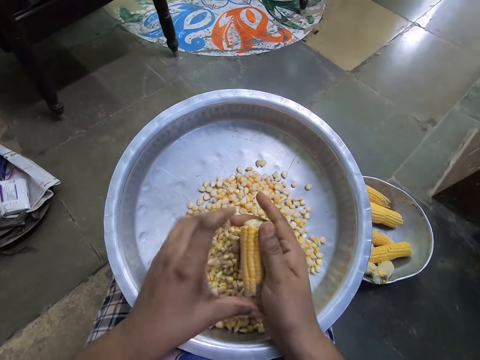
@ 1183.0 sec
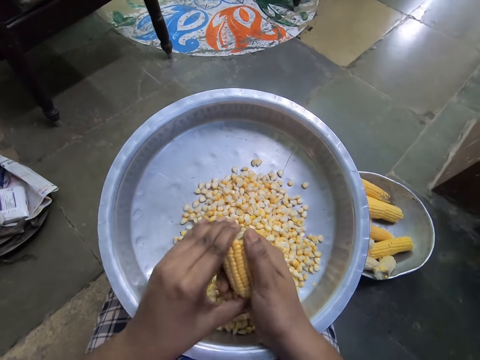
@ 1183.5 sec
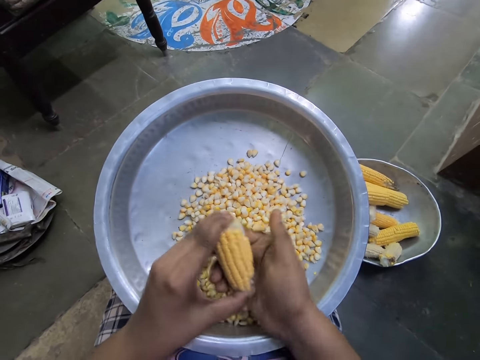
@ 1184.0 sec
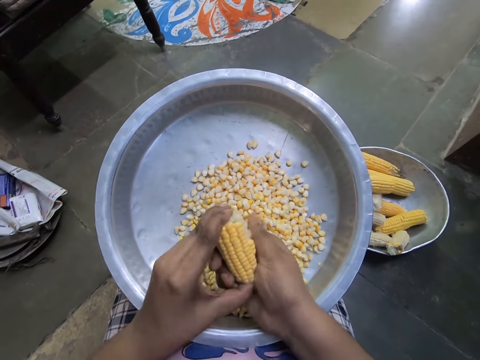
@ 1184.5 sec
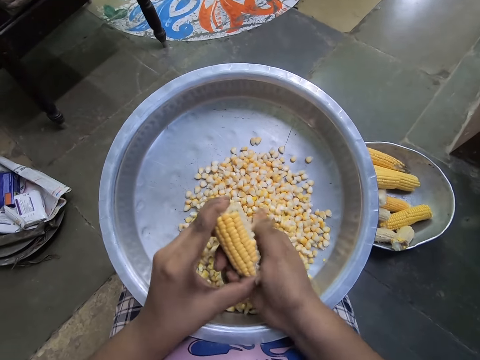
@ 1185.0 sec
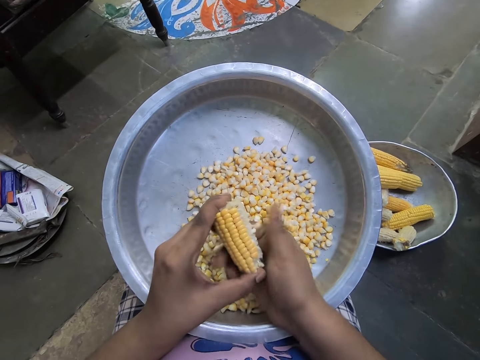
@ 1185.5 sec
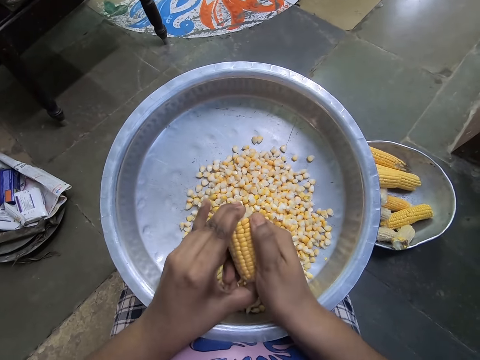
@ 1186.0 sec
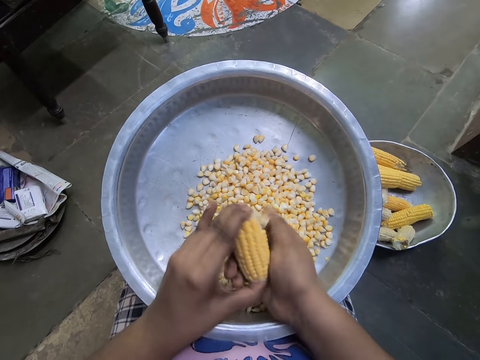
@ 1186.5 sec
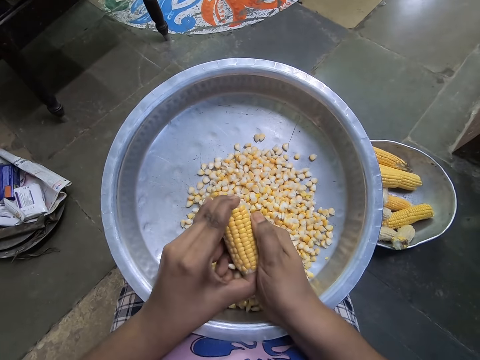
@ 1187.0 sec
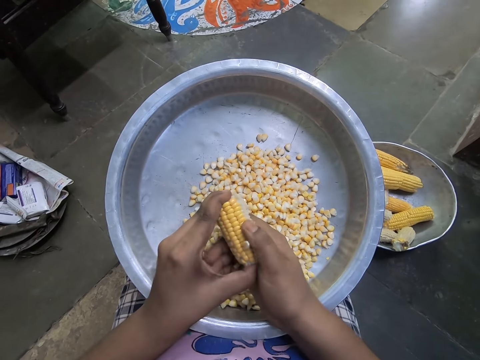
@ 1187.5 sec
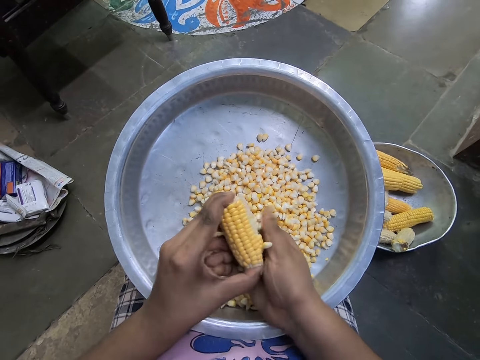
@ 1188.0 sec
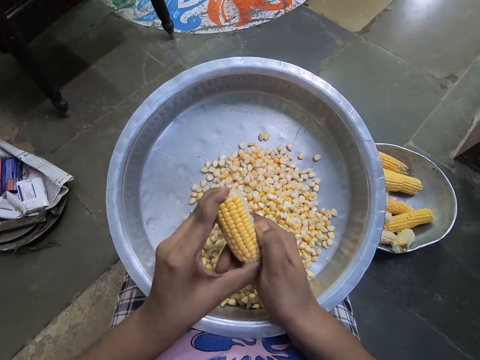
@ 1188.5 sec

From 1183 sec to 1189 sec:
The camera wearer adjusts a corn cob. They remove corns from the cob.

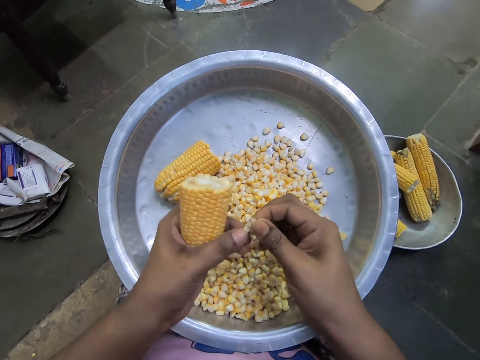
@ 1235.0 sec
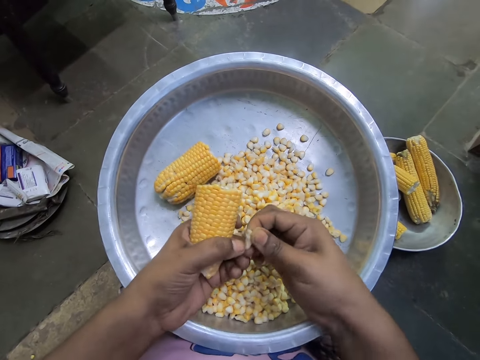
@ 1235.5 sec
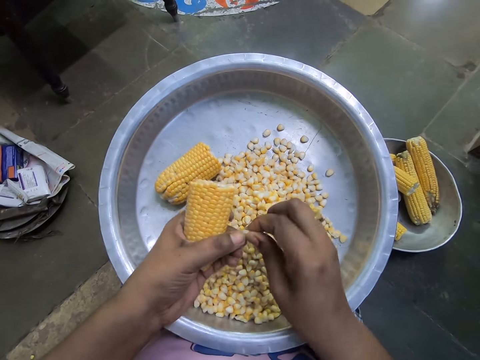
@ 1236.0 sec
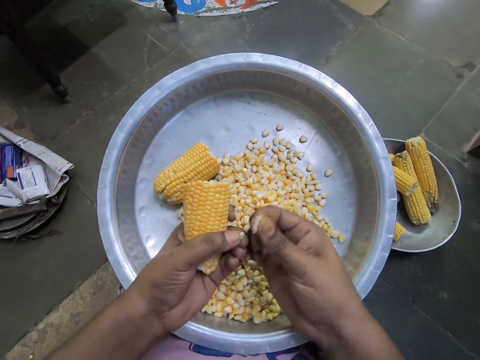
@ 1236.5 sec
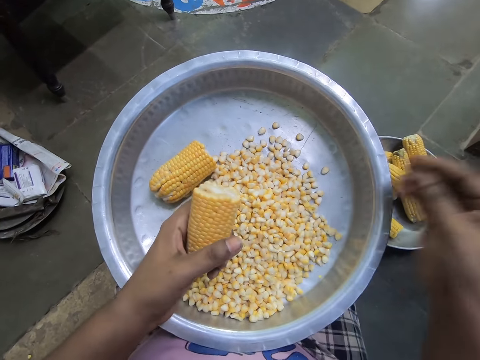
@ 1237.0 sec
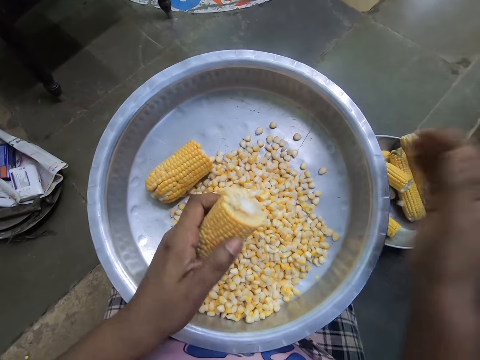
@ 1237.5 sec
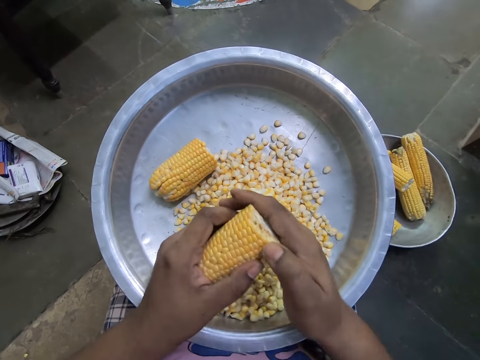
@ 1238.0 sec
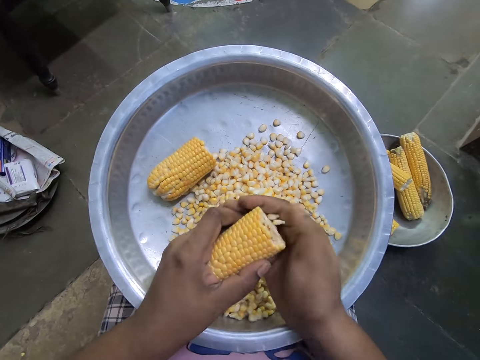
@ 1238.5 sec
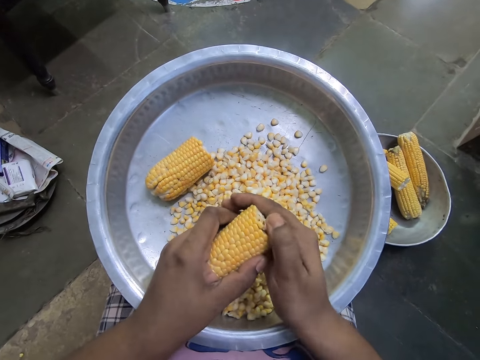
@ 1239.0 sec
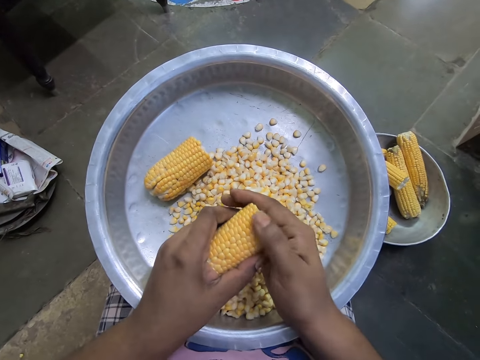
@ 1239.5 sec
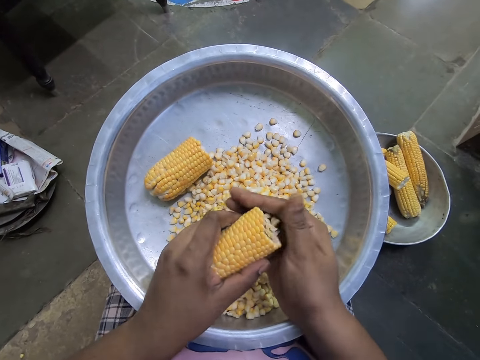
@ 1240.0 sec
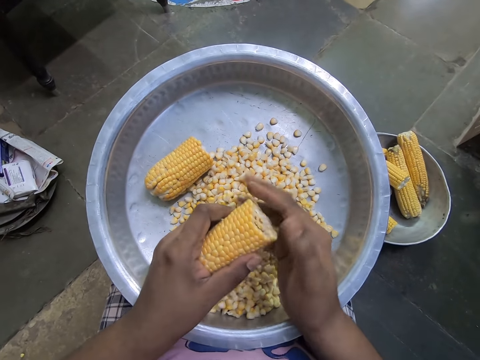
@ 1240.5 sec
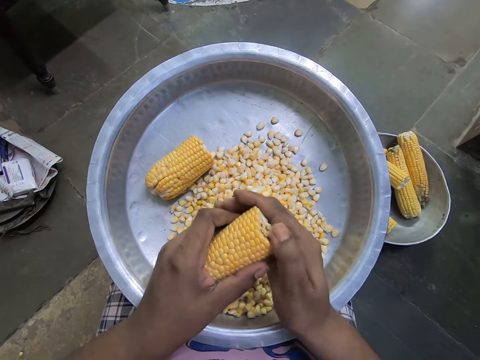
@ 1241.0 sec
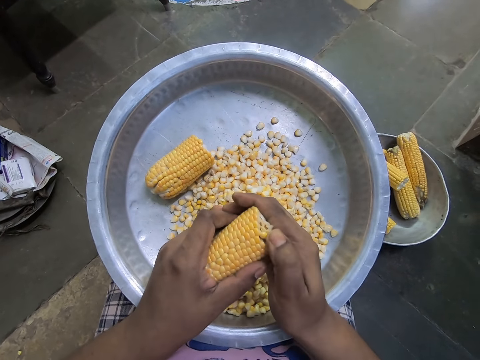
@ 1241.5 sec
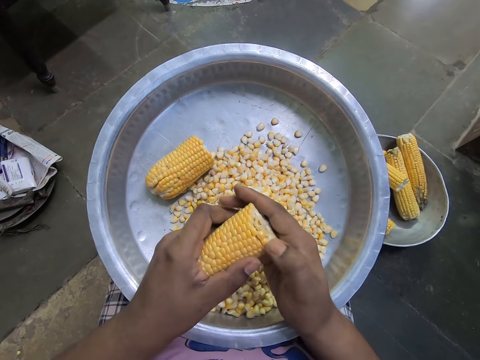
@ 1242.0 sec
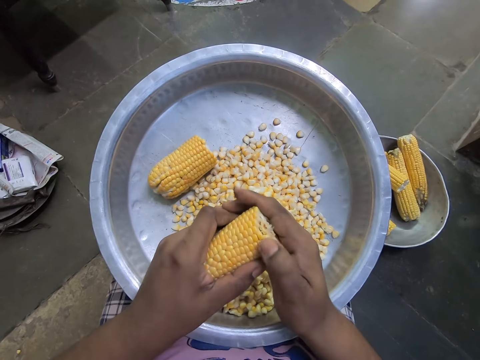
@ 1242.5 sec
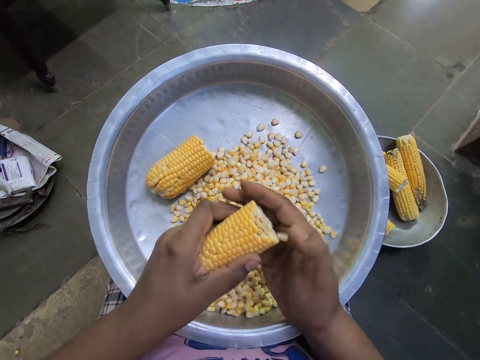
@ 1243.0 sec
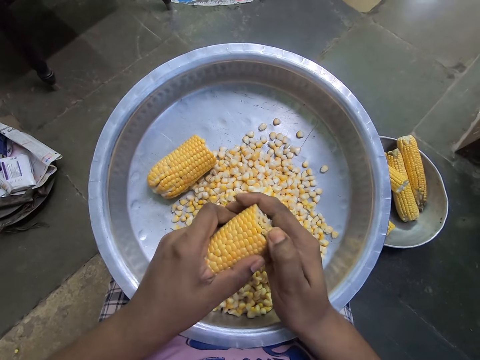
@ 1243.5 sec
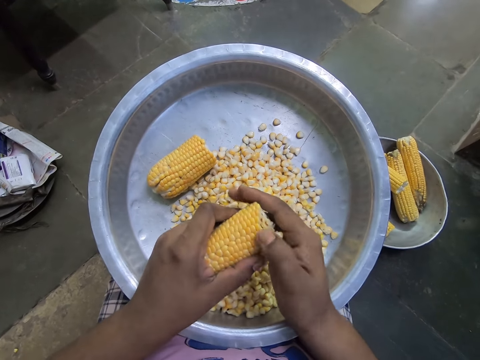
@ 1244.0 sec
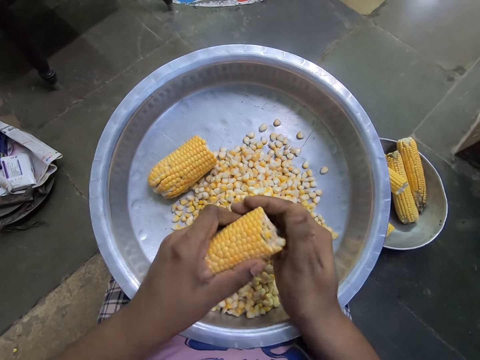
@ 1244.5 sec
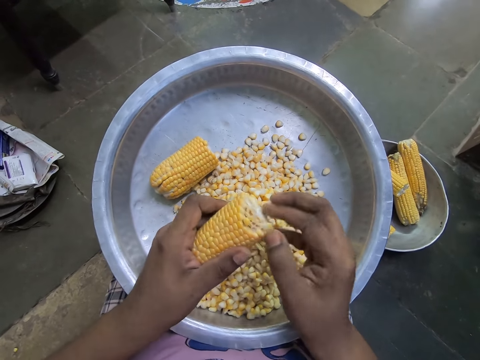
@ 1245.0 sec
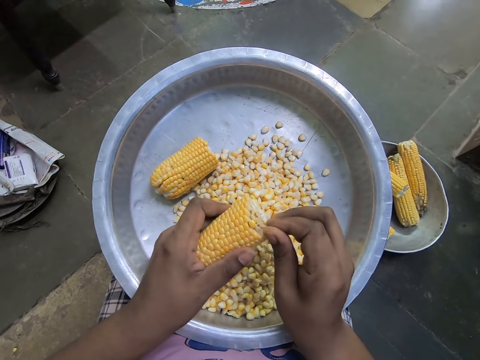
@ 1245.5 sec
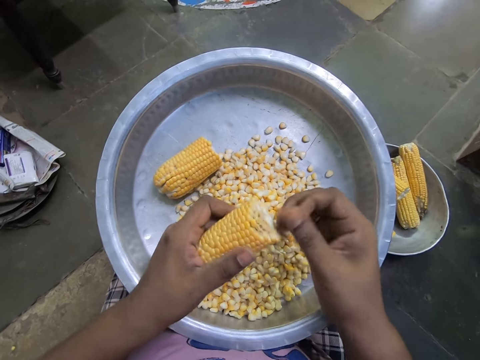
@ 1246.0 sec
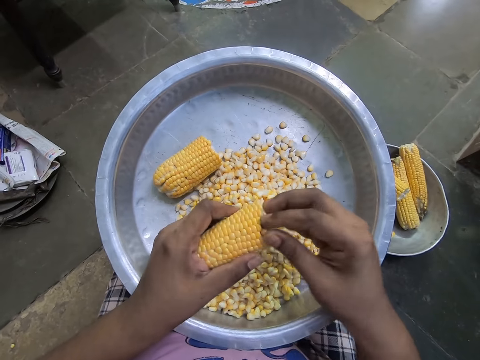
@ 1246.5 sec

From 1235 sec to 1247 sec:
The camera wearer throws the leftover grain in her right hand into the bowl on the floor. She drops a corn on the tray. She peels the grains off the corn in her left hand into the bowl on her laps with her right hand.

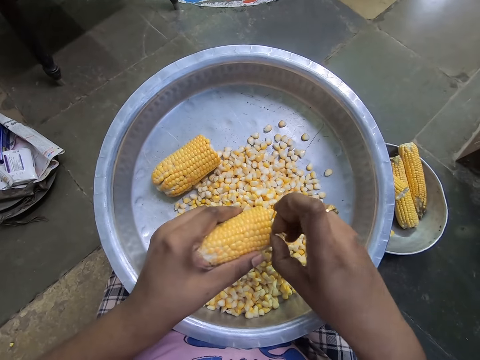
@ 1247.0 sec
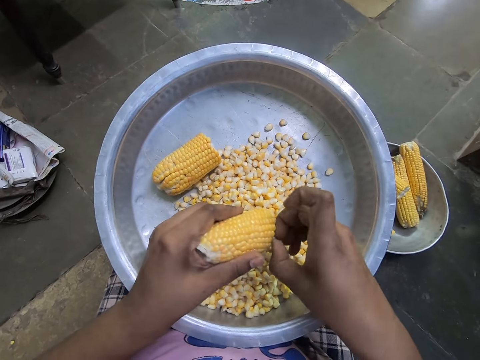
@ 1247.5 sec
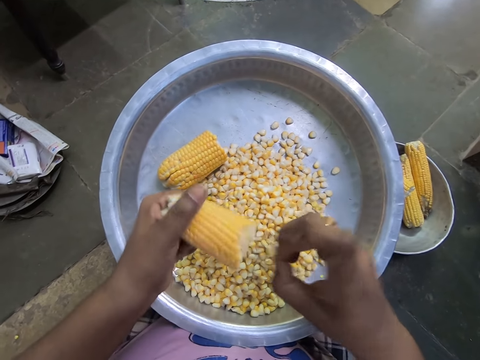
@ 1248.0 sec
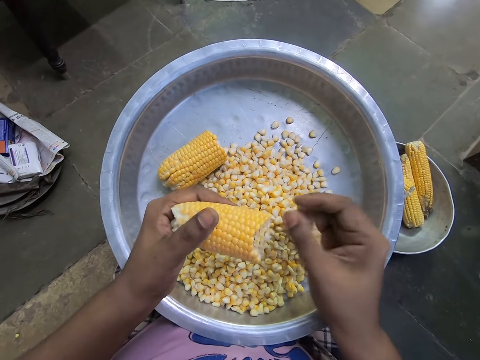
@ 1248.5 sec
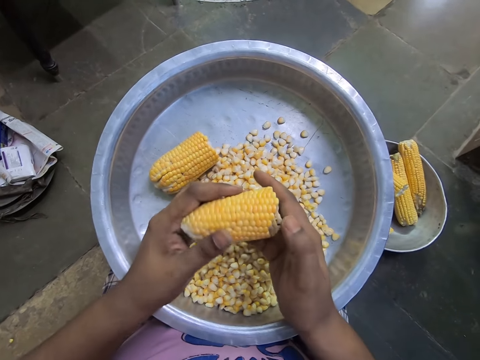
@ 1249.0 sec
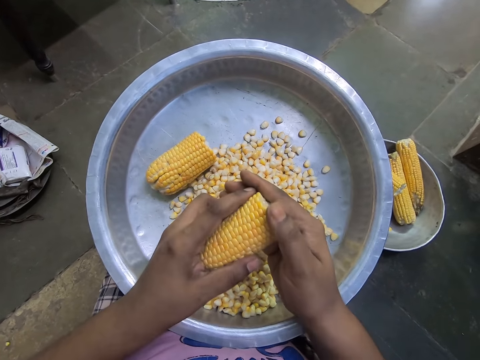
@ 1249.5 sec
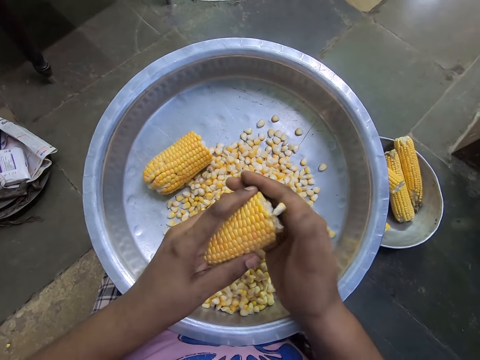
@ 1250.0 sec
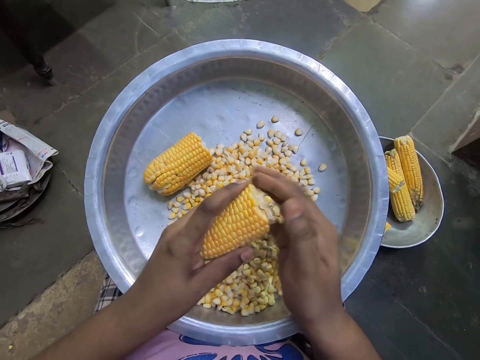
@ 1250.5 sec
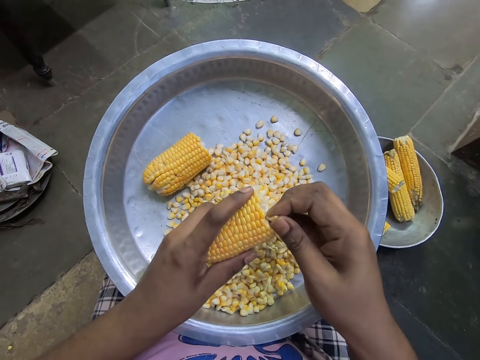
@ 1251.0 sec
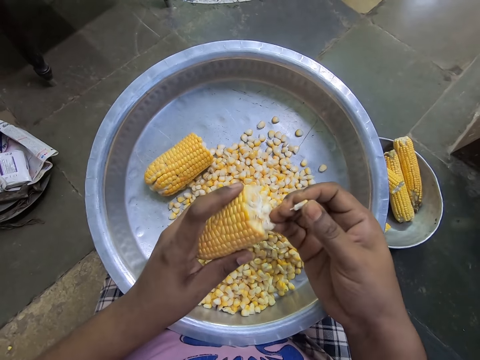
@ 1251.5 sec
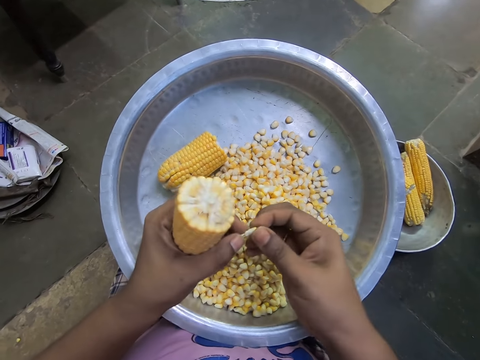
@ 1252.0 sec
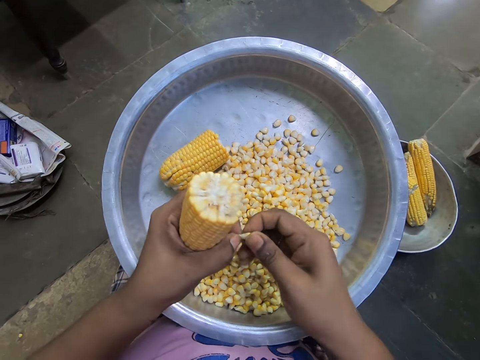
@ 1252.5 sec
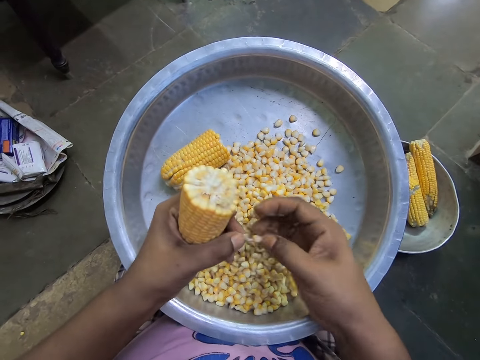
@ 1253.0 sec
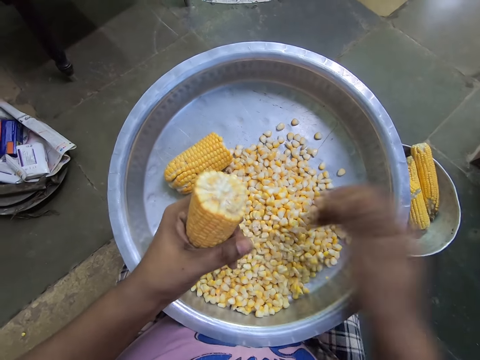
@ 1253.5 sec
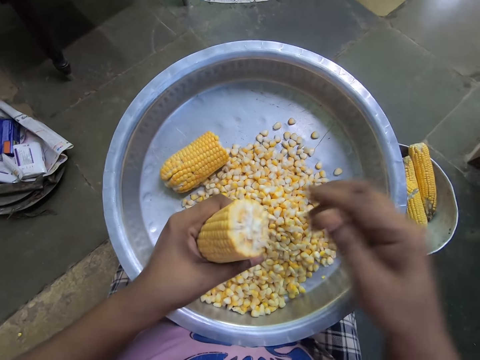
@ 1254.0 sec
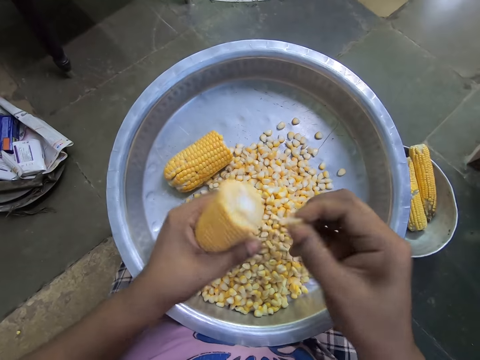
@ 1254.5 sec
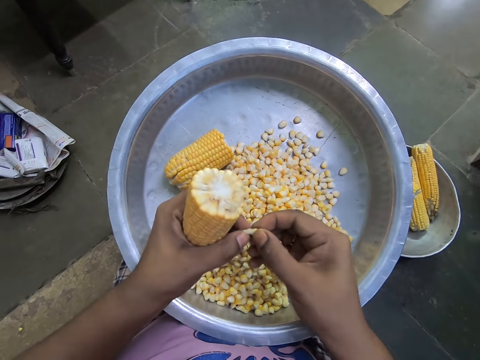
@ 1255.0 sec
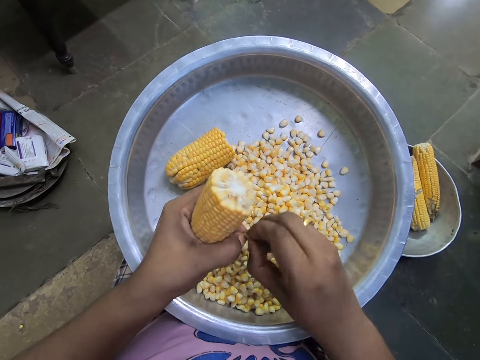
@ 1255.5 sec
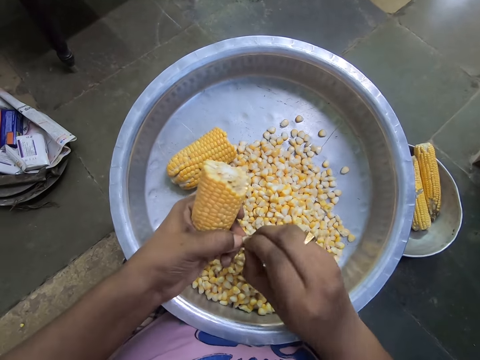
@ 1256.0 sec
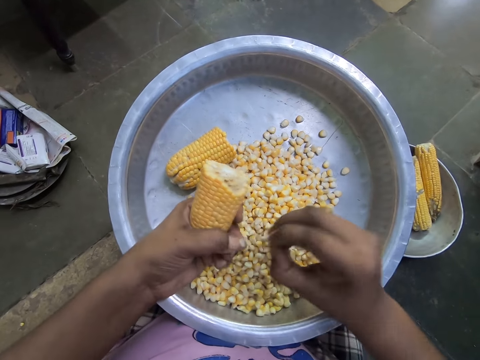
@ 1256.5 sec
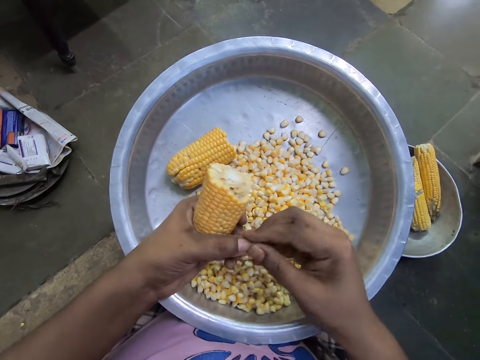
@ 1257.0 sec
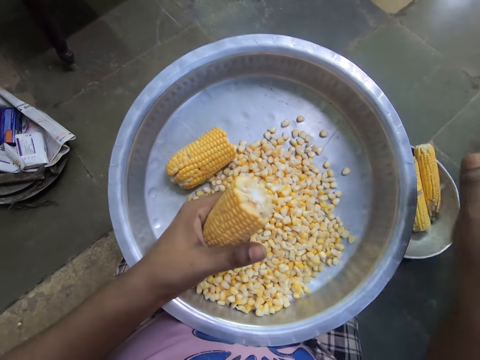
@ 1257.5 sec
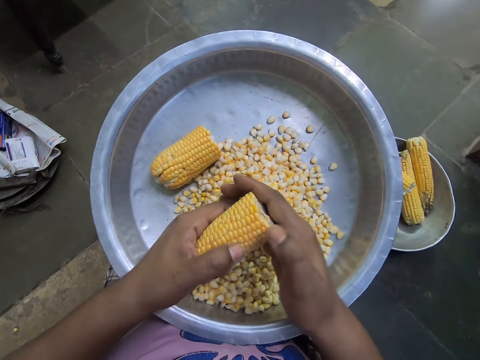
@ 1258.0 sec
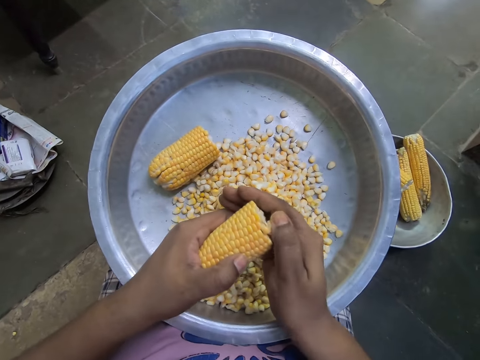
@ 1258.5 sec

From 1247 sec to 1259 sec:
The camera wearer picks a grain from the corn in her left hand with her right hand. She peels the grain with her hands into the bowl on her lap. She removes a corn tip with a hand. She throws the leftover grain in her right hand into the bowl on the floor. She picks a grain from the corn in her left hand with her right hand. She peels the grain with her hands into the bowl on her lap. She picks the leftover grain from her left hand with her right hand. She throws the leftover grain in her right hand into the bowl on the floor. She peels the grains off the corn in her left hand into the bowl on her lap with her right hand.
